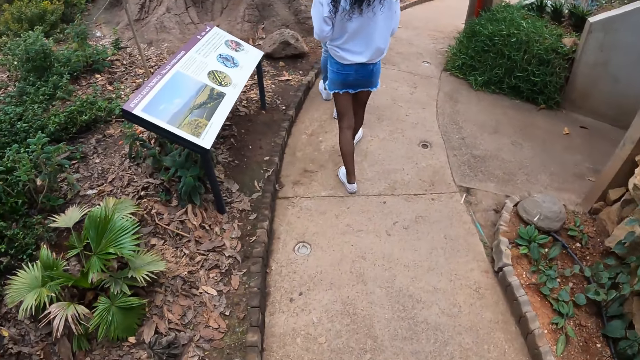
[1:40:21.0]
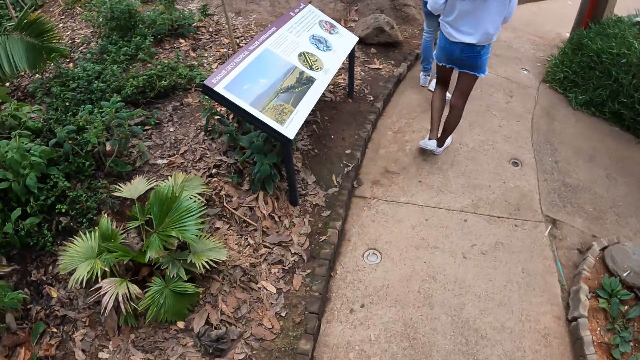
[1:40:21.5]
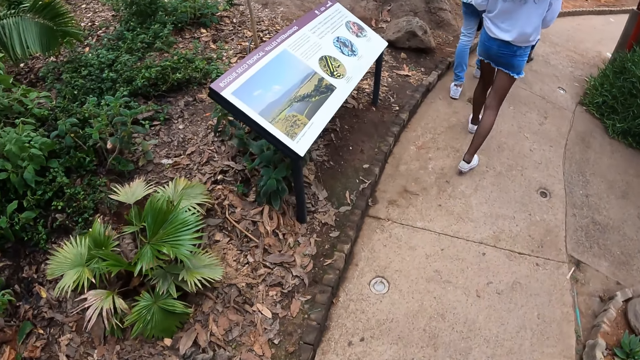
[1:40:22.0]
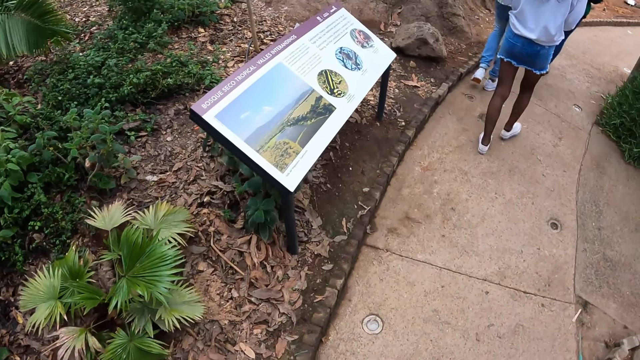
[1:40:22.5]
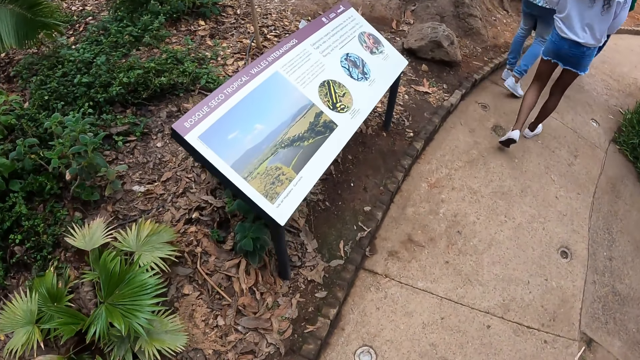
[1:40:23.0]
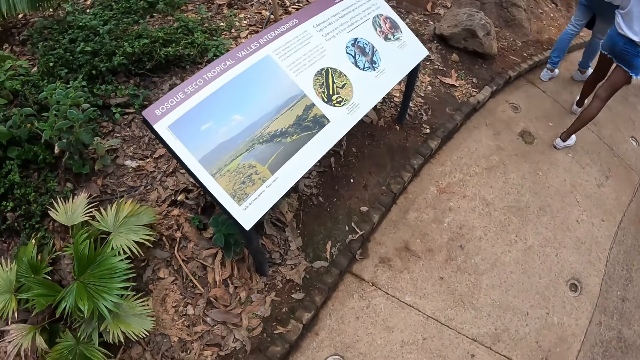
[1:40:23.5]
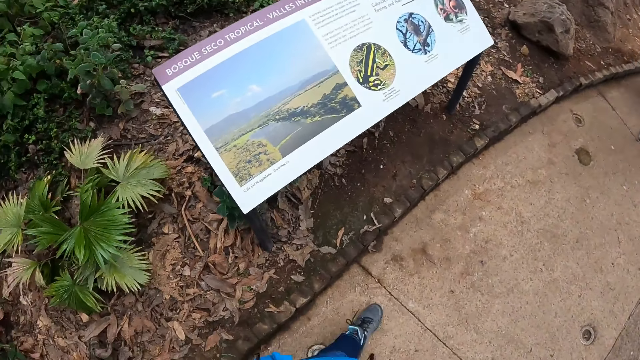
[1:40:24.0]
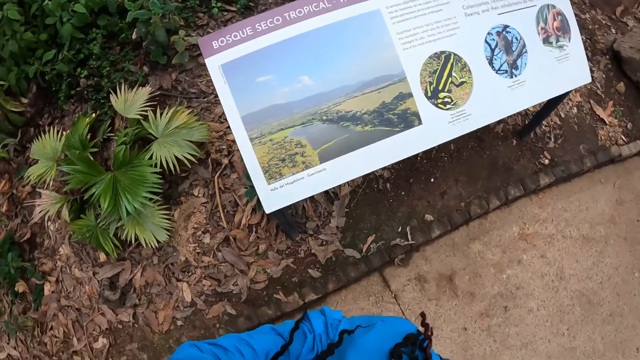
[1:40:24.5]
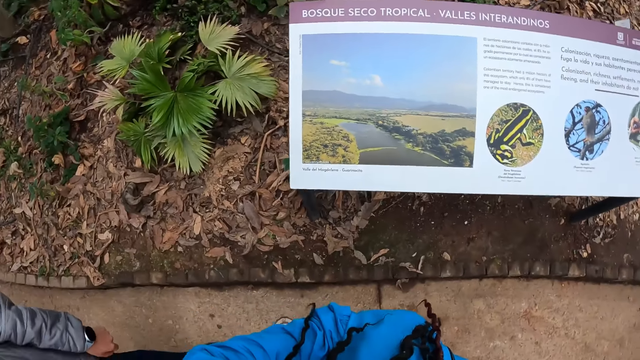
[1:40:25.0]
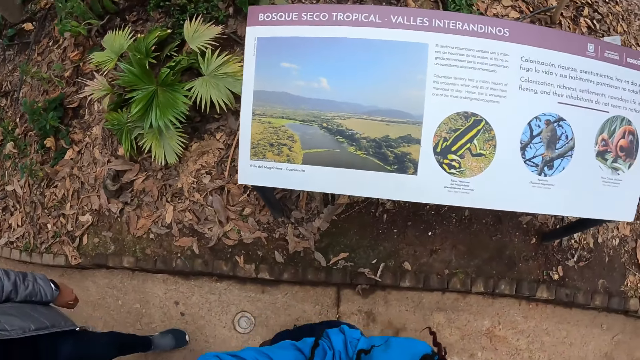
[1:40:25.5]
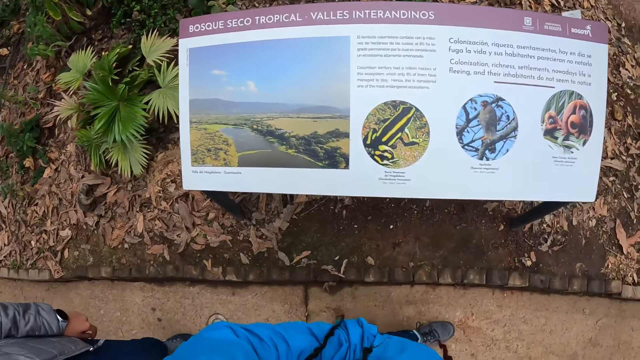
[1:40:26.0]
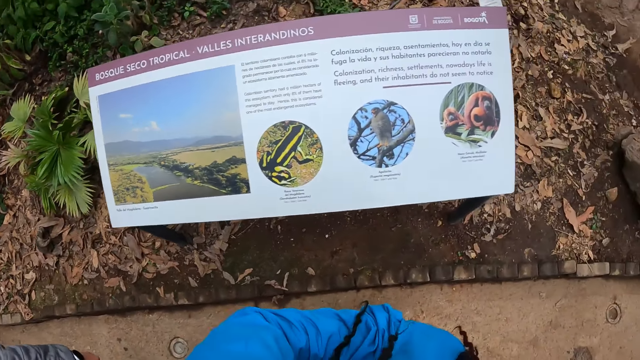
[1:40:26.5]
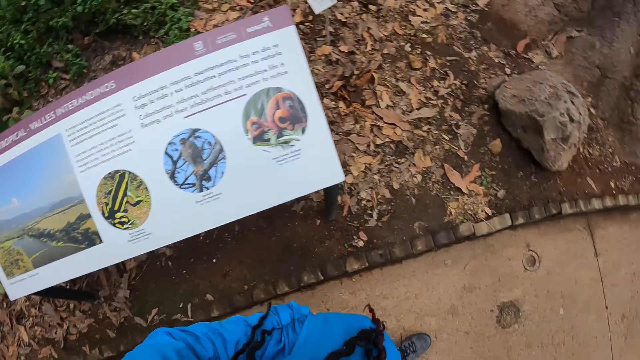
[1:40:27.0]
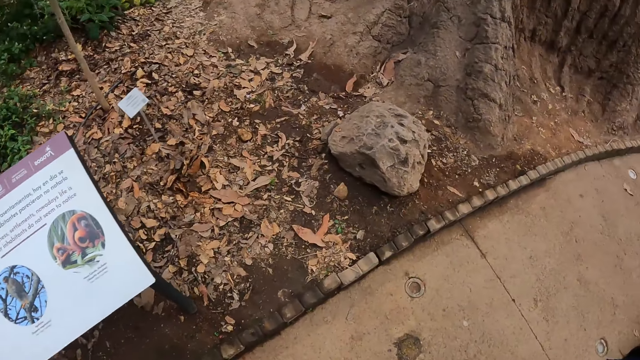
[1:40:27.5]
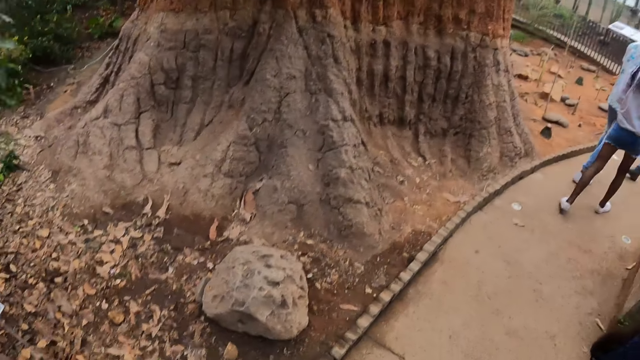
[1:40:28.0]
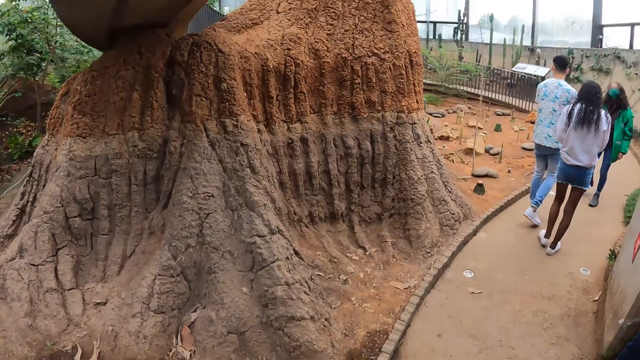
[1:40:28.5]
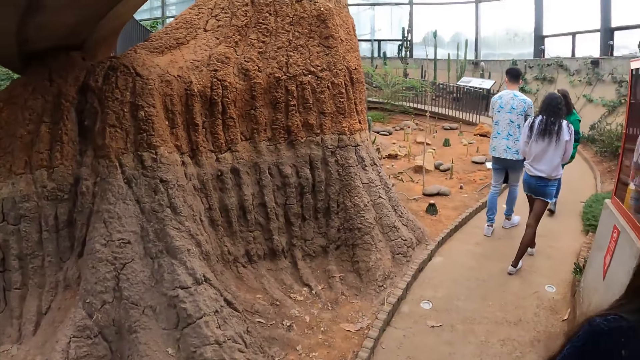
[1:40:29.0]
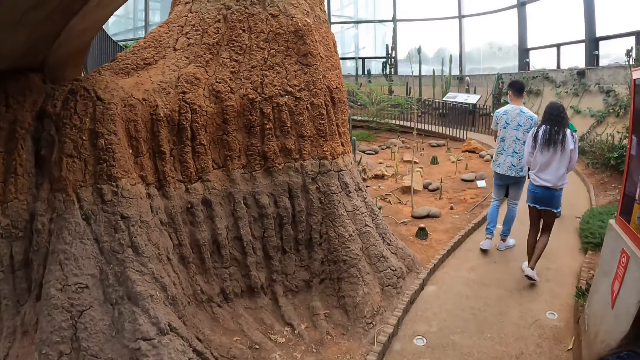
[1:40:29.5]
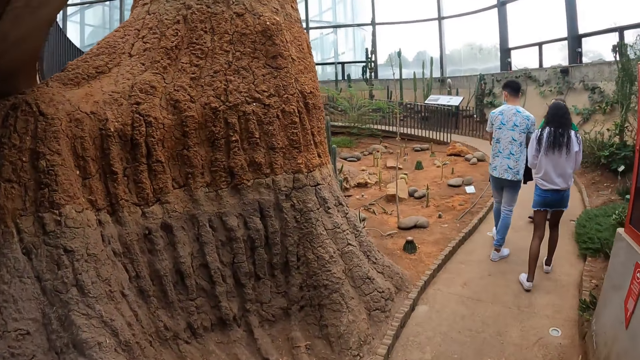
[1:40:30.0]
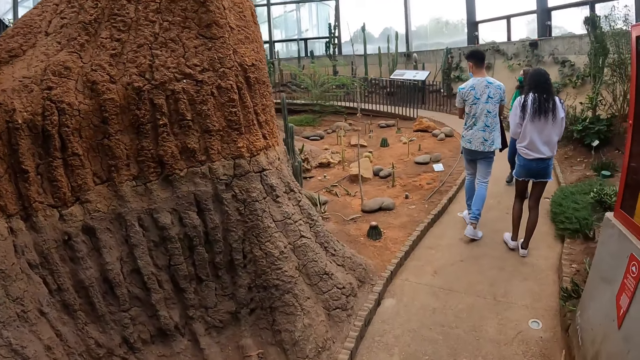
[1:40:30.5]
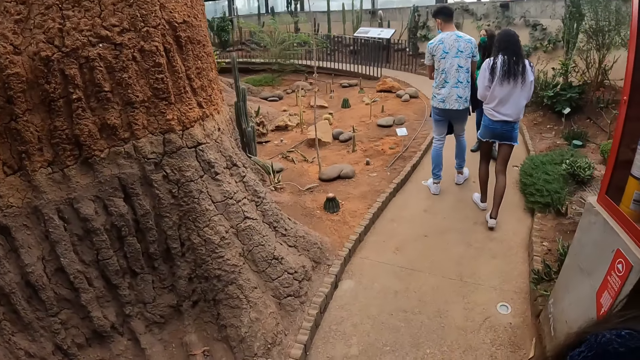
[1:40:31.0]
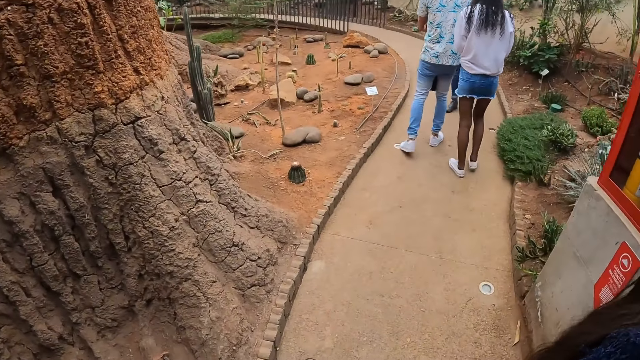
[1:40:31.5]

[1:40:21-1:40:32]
The camera wearer looks at a board. They look at a structure.

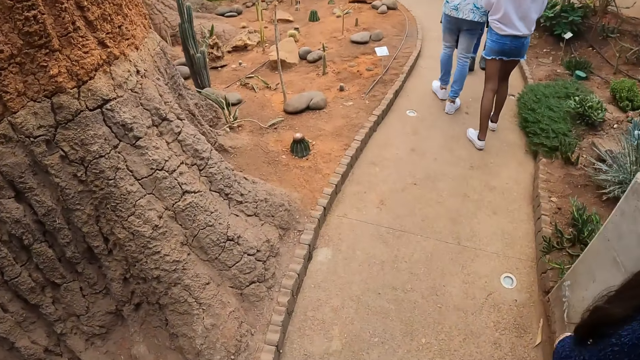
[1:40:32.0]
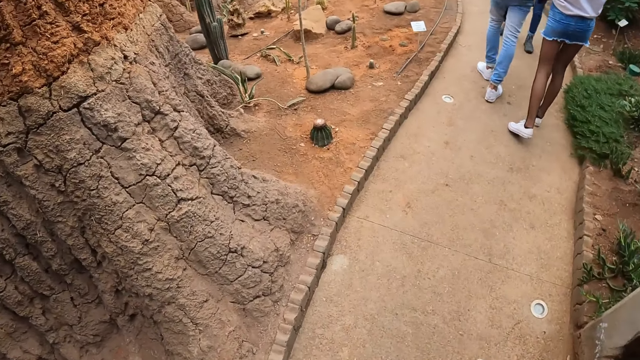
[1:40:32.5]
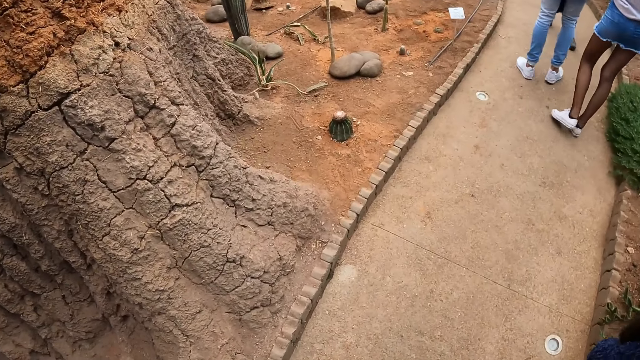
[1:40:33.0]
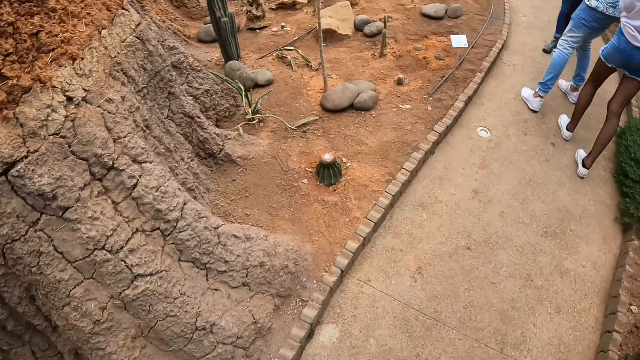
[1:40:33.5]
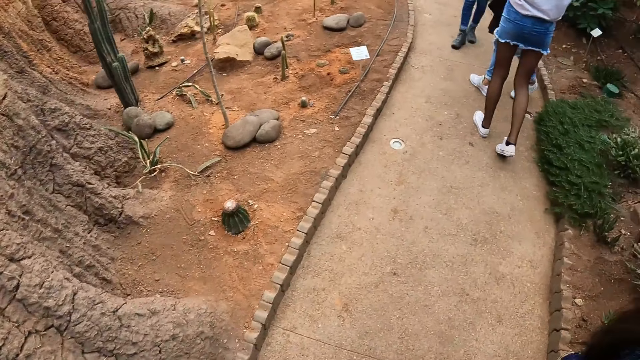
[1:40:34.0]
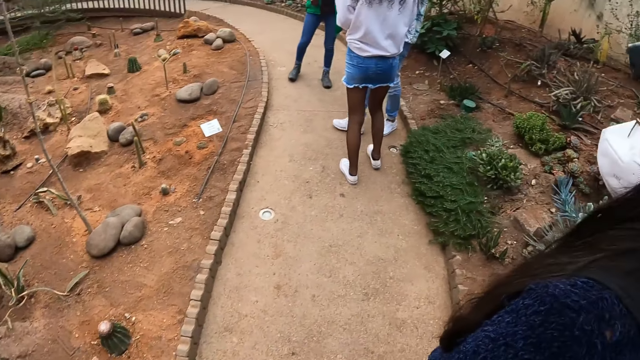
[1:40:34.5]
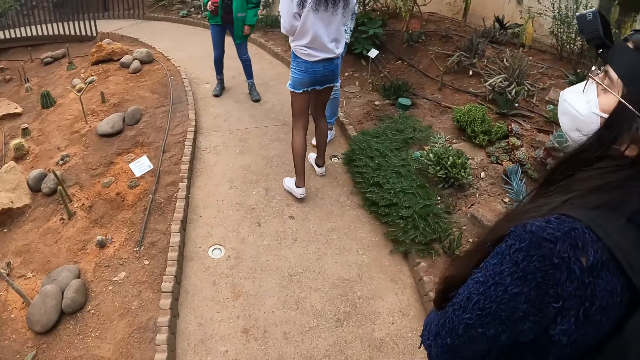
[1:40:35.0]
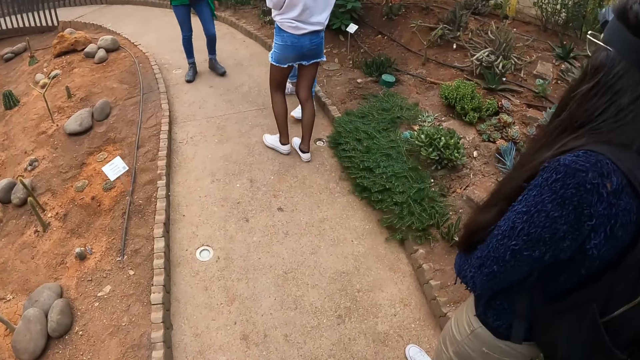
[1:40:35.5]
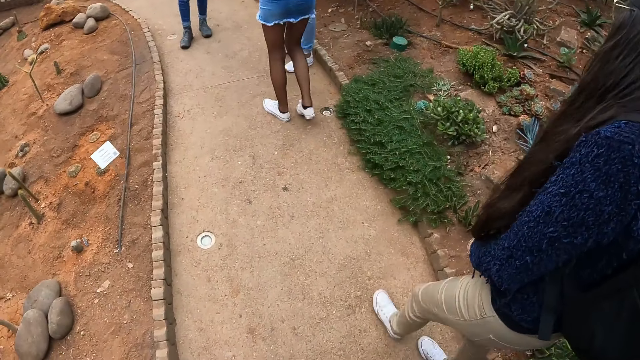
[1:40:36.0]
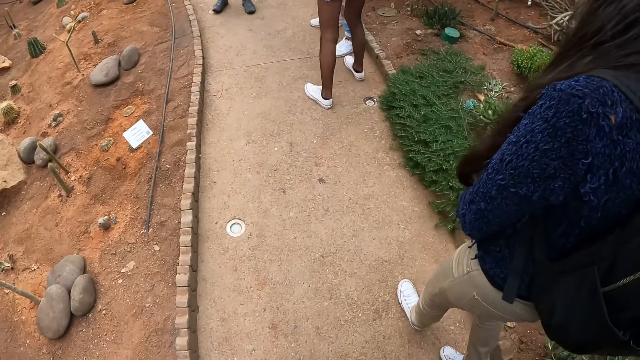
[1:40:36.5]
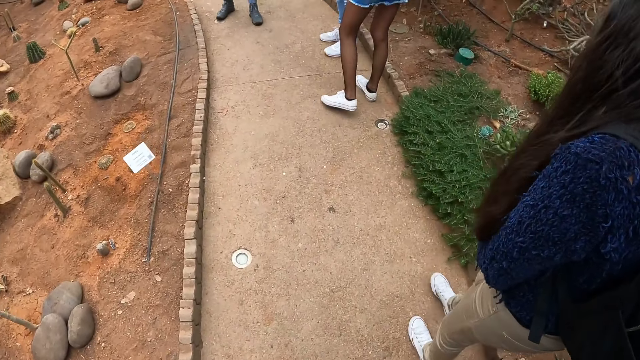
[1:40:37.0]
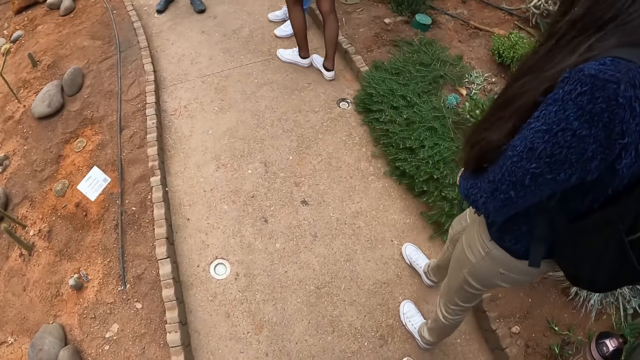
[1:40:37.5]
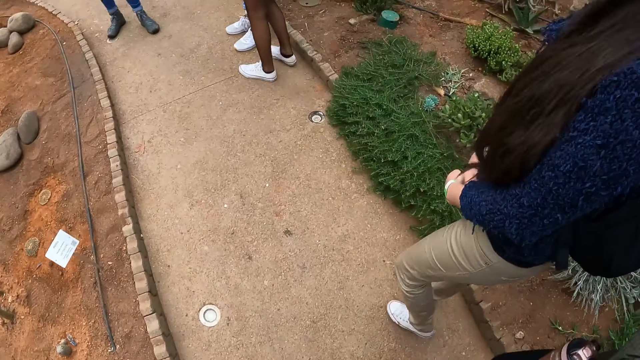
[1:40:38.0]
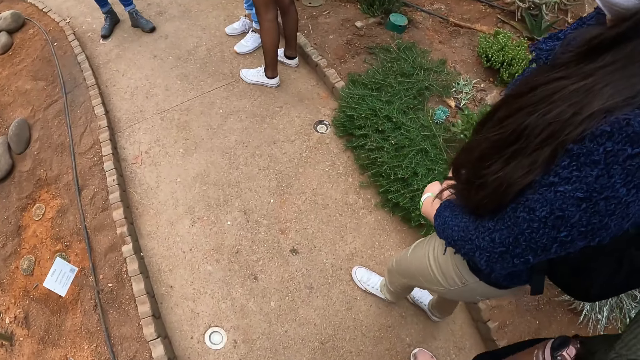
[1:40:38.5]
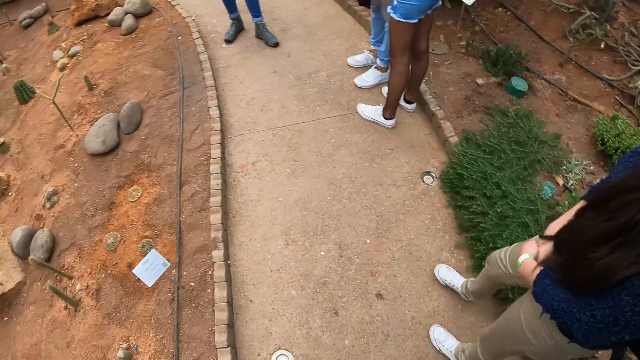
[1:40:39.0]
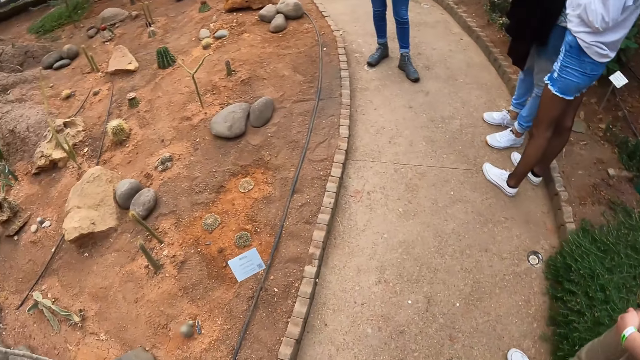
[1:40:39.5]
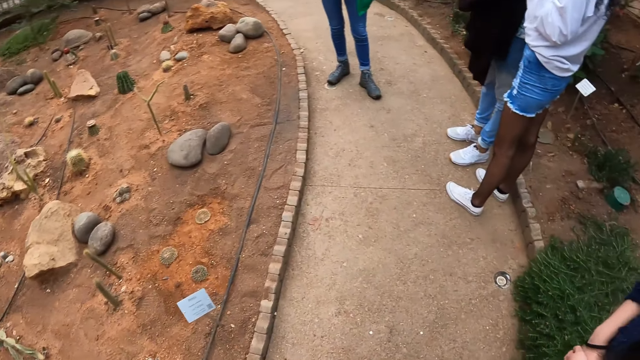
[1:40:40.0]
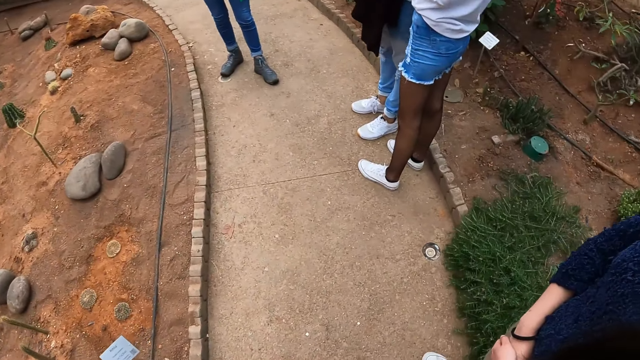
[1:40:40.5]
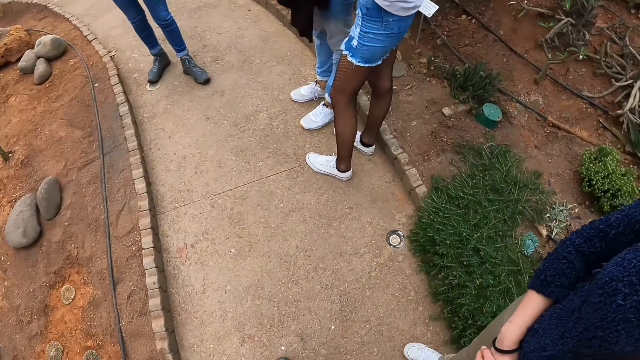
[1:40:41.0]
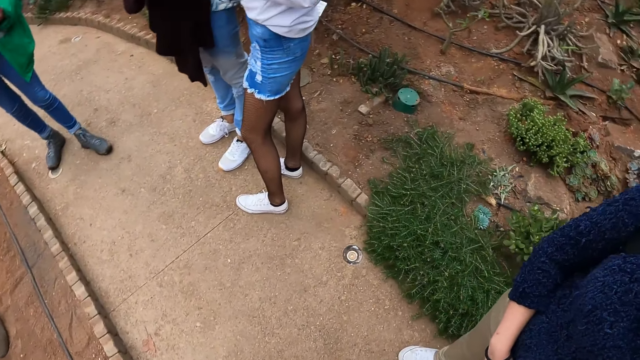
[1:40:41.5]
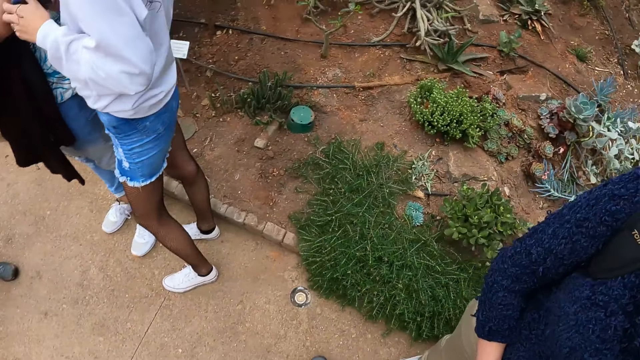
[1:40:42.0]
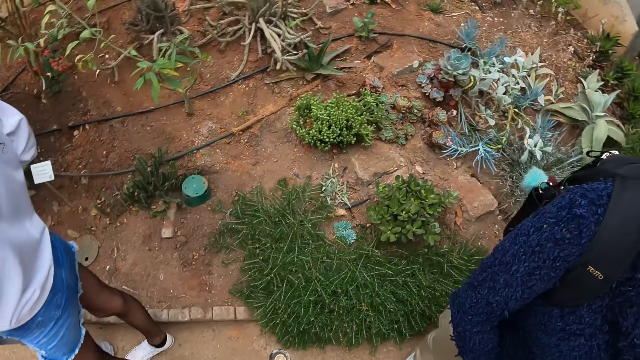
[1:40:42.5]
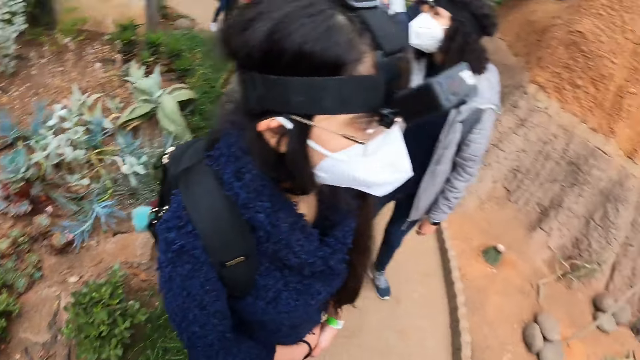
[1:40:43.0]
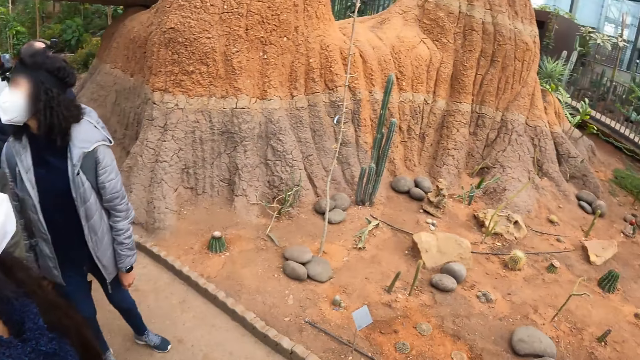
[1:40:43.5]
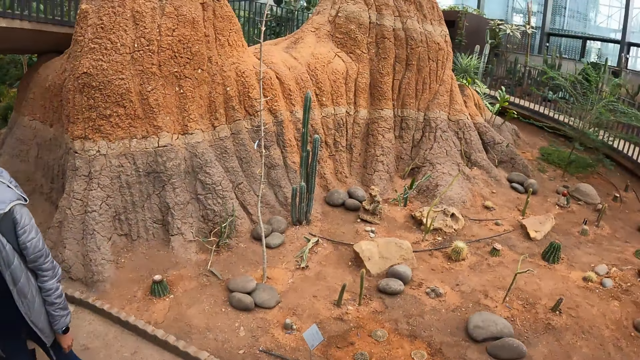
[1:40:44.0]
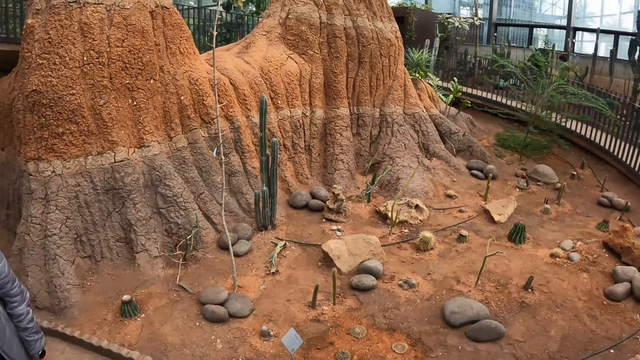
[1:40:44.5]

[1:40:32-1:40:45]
The camera wearer looks around the ground. A woman walks beside the camera wearer. The camera wearer looks around the ground. They look around the environment.
